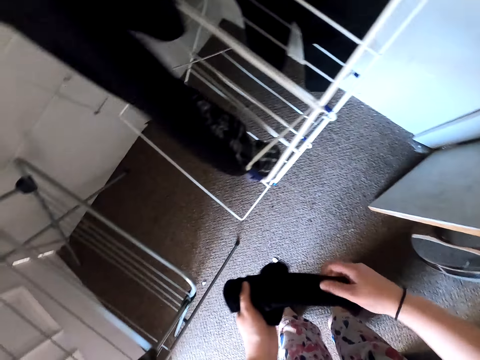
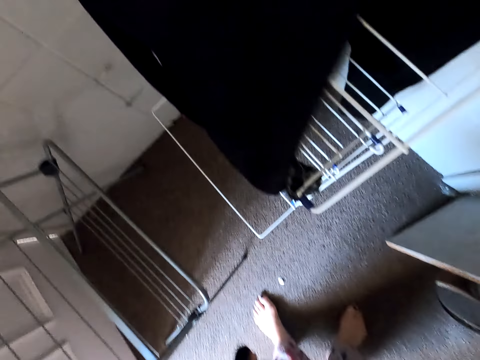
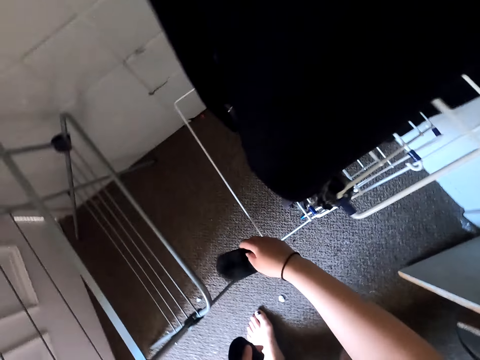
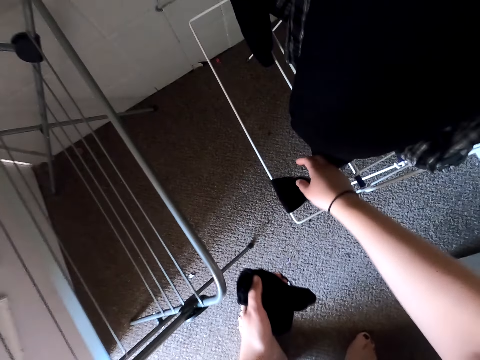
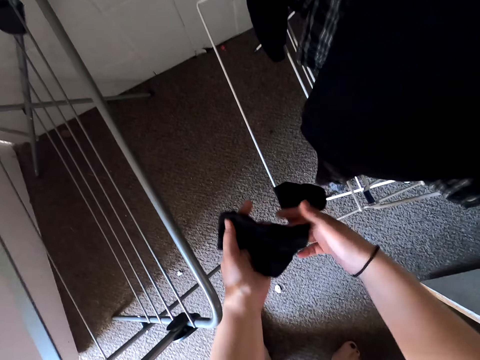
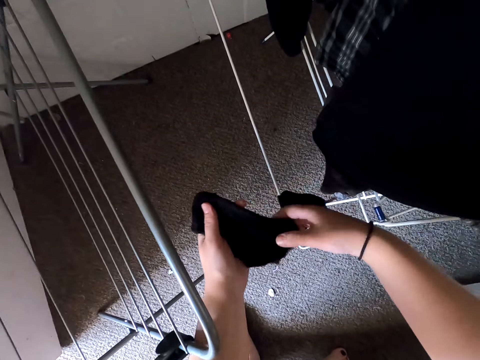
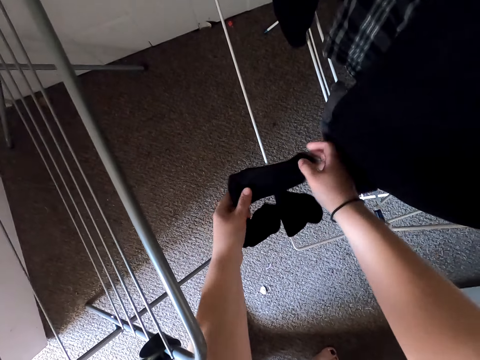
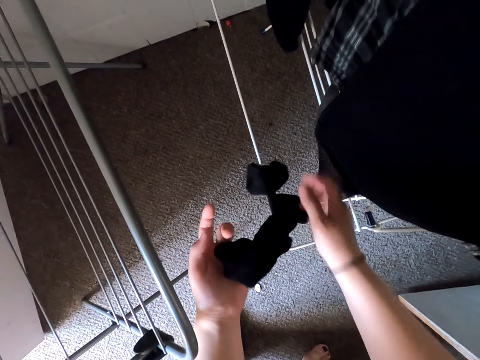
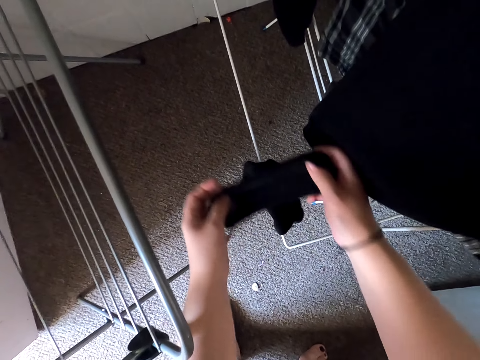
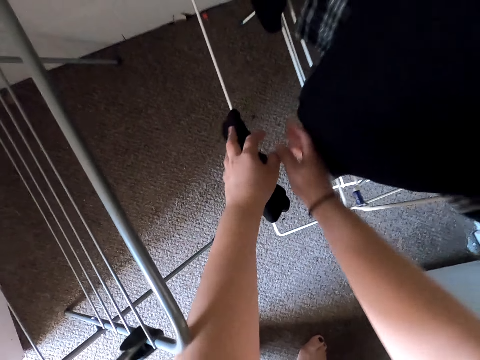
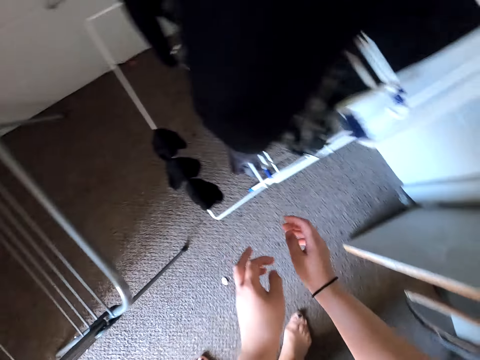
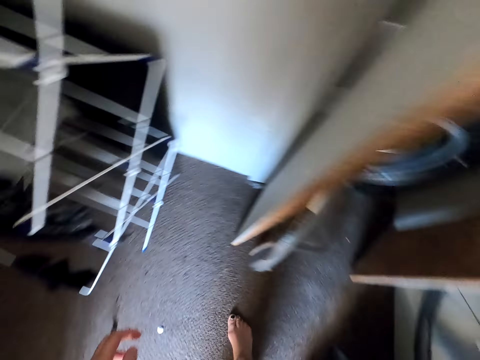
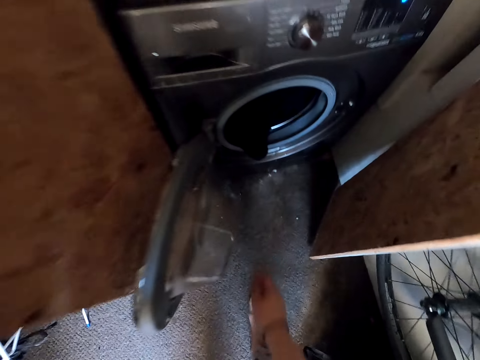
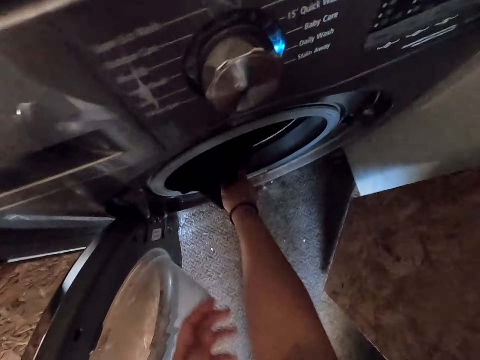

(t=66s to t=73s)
The camera wearer straightens the socks. They hang the socks on the drying rack.

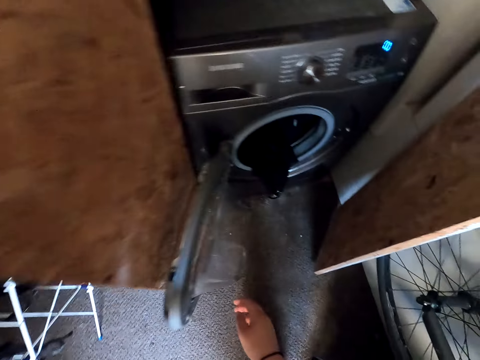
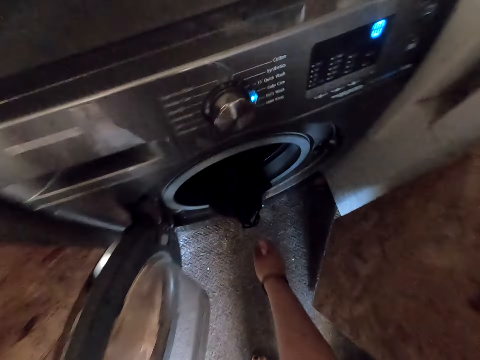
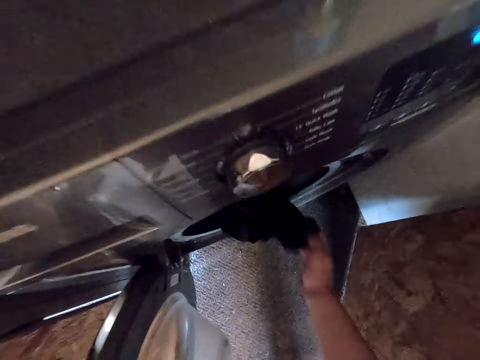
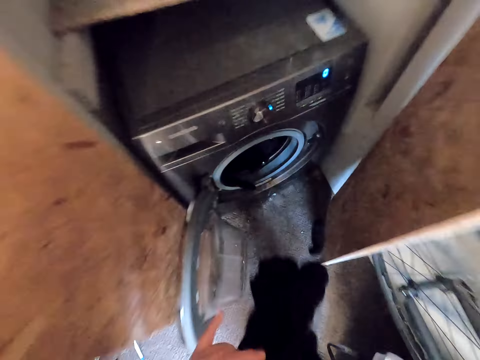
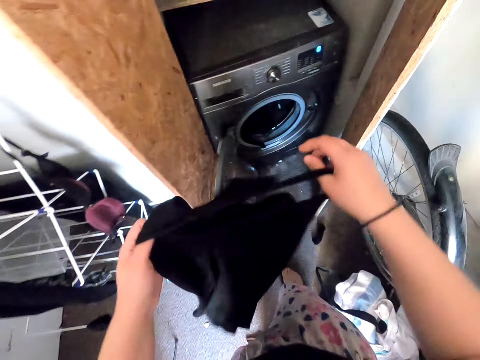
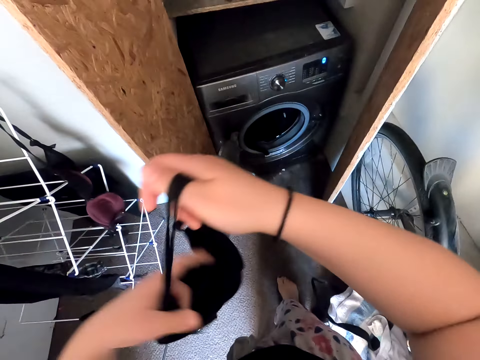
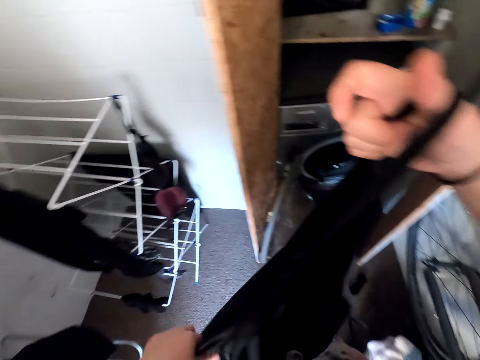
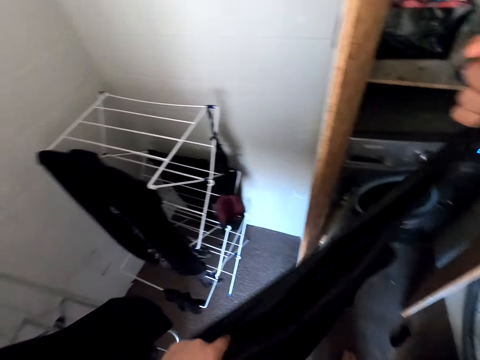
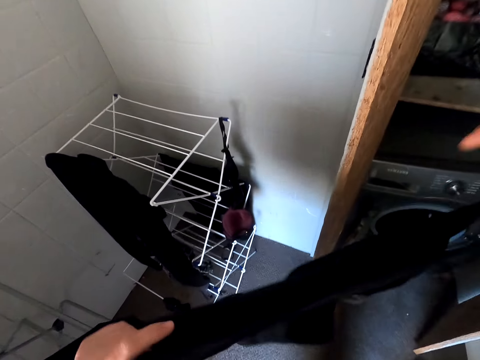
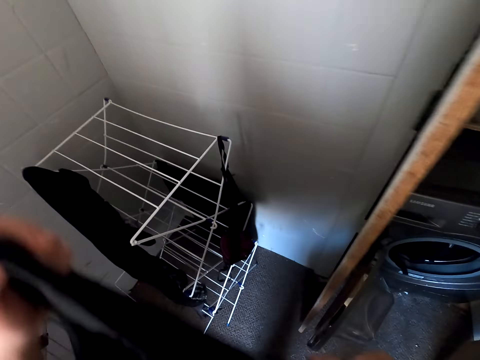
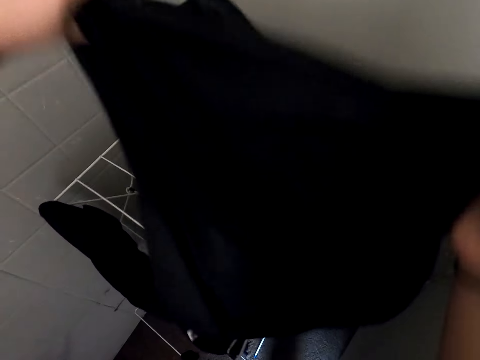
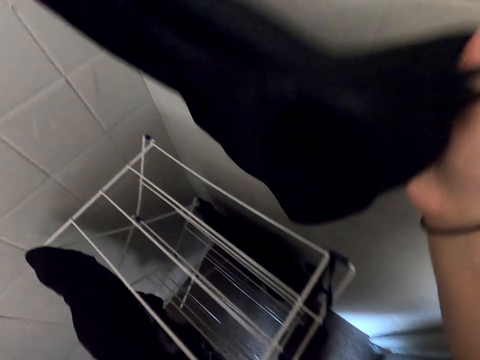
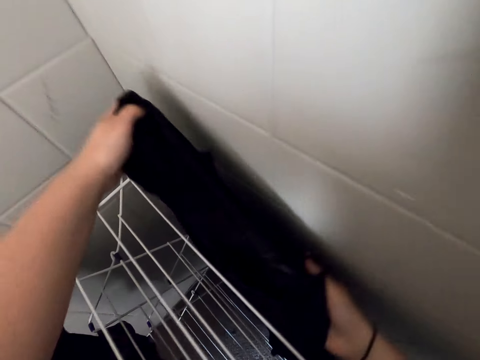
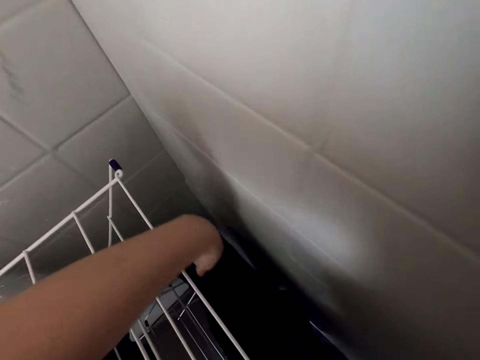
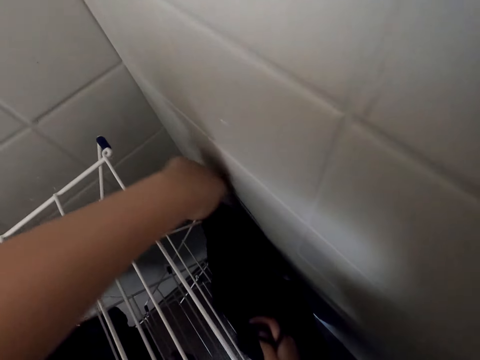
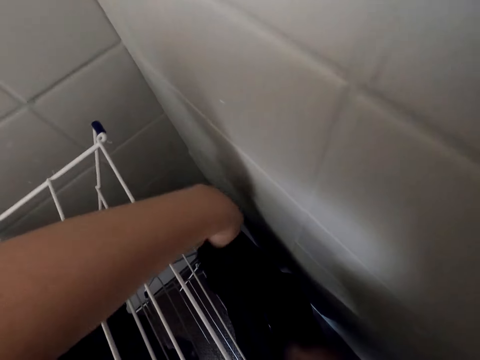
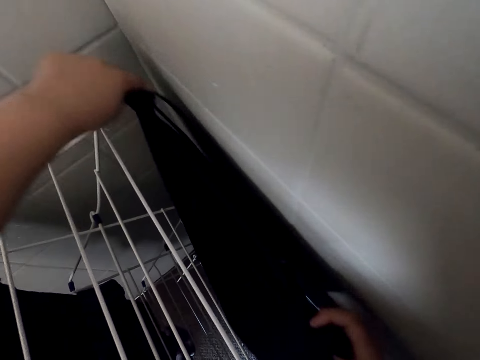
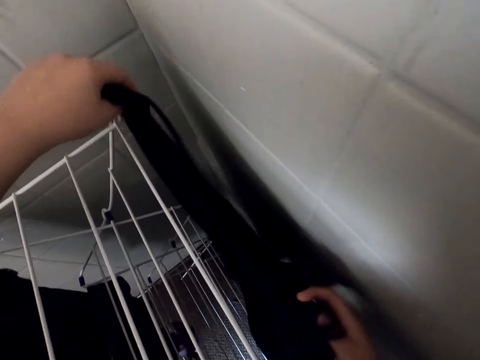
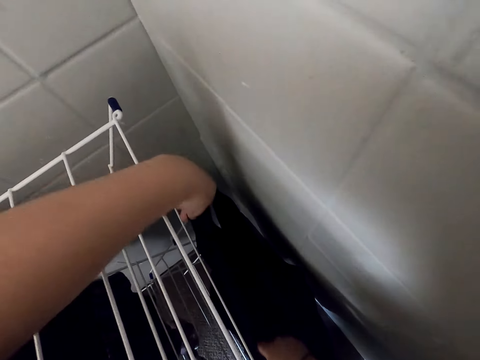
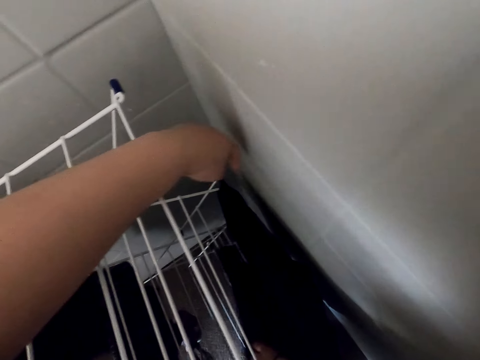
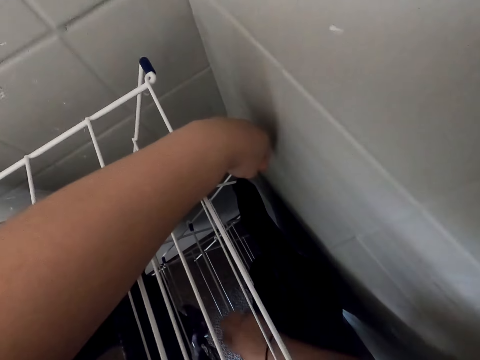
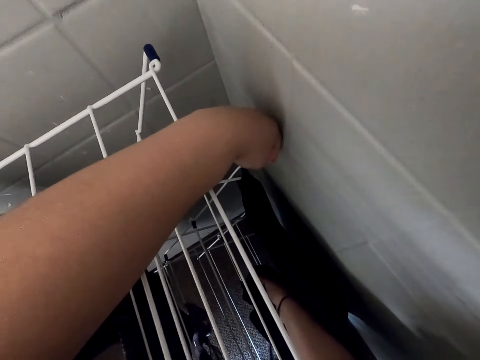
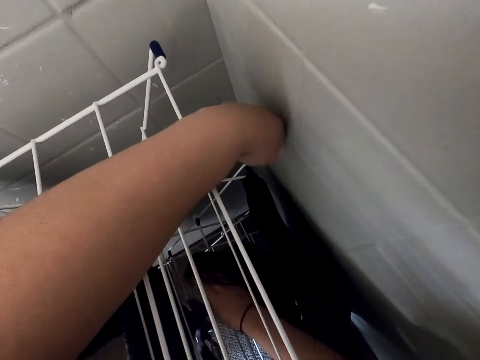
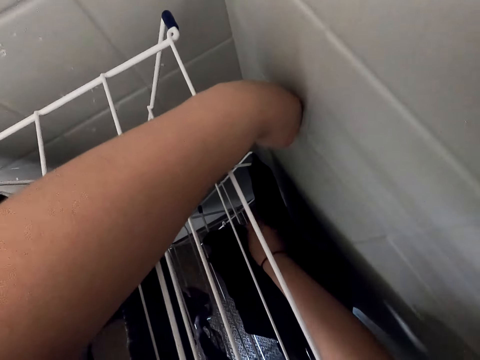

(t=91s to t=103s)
The camera wearer removes a dress from the washing machine. They hang the dress in the drying rack.

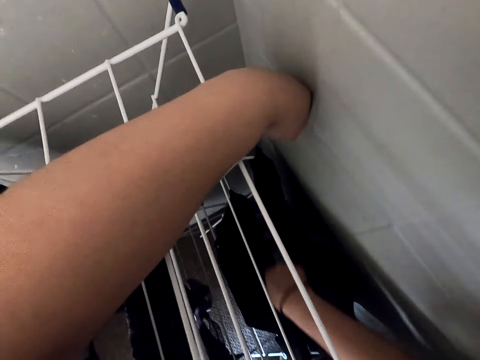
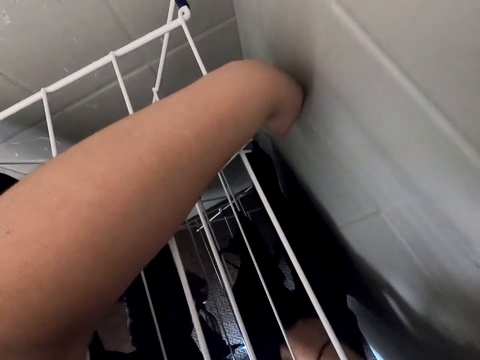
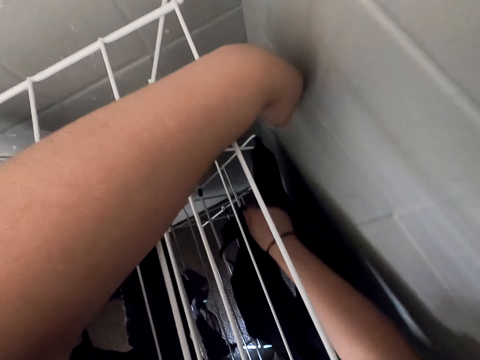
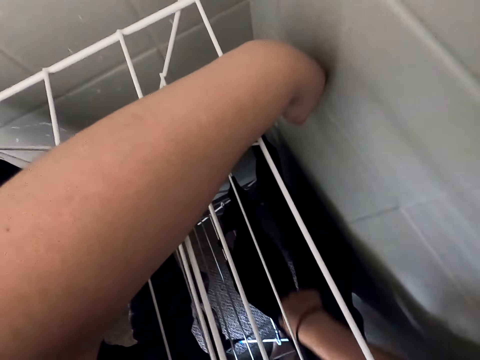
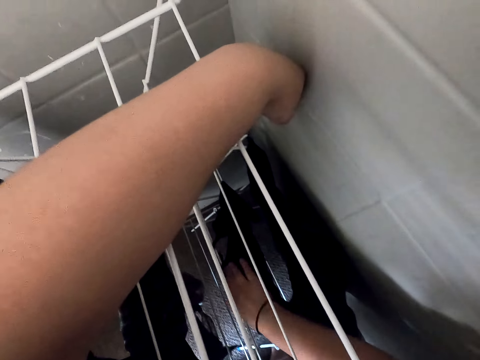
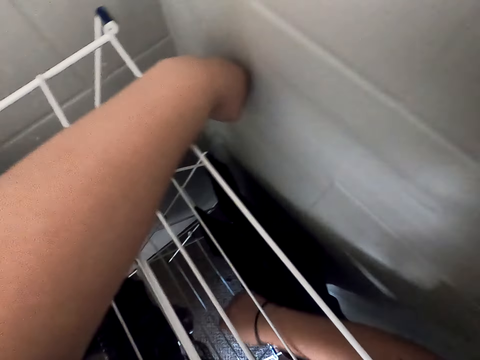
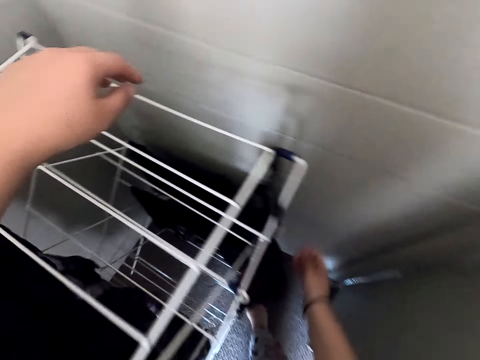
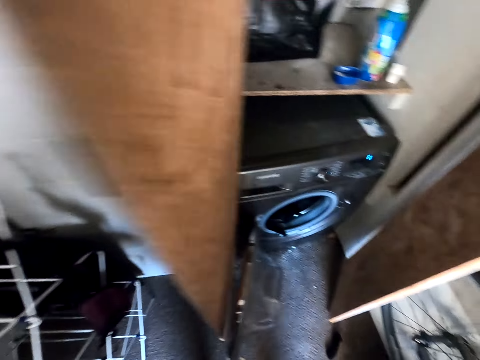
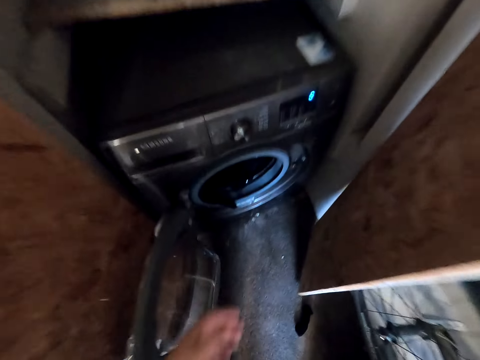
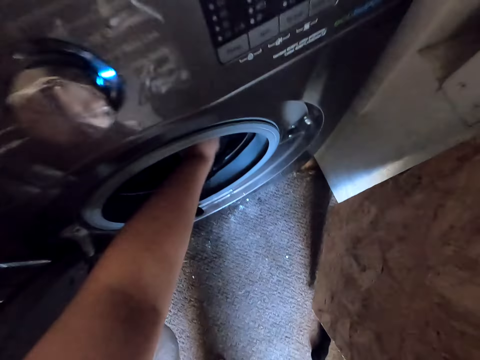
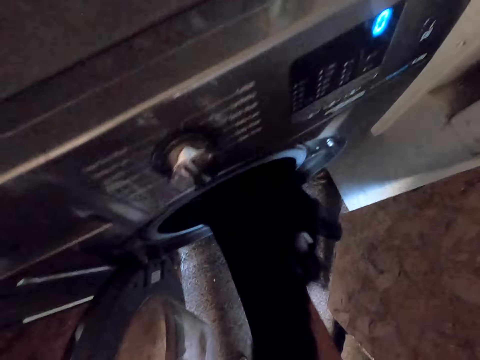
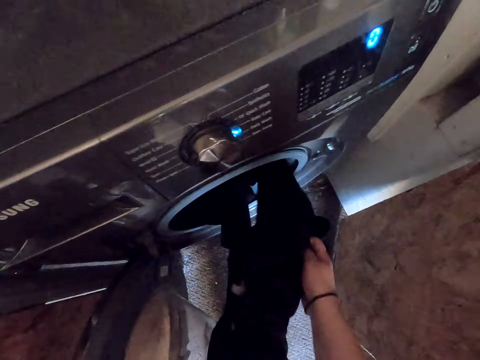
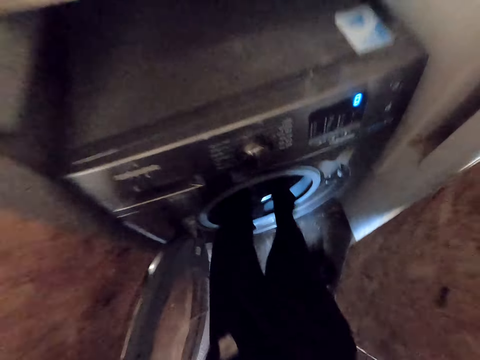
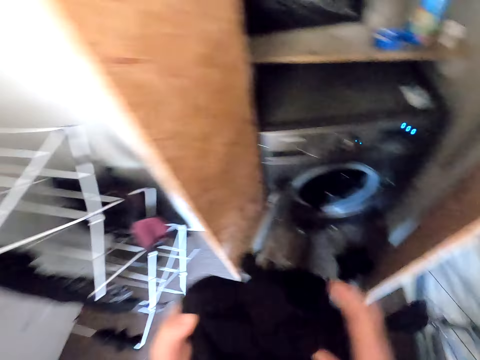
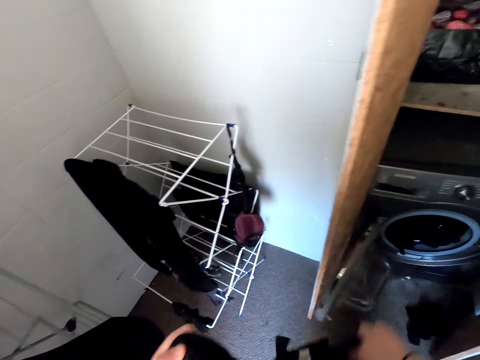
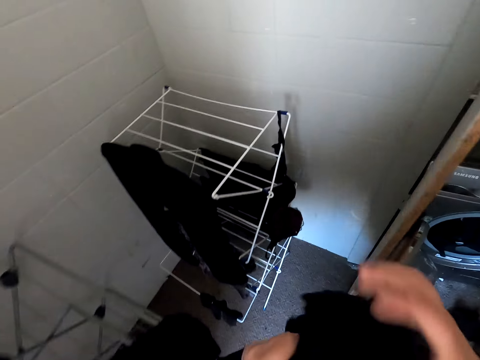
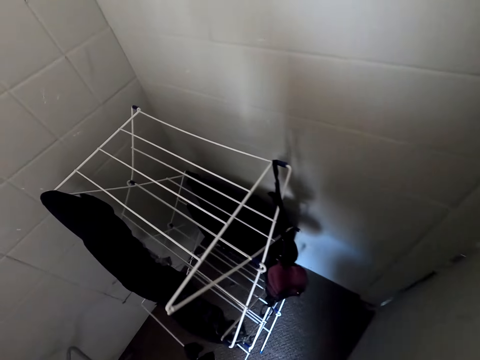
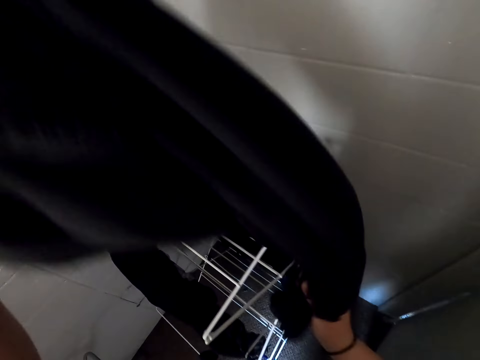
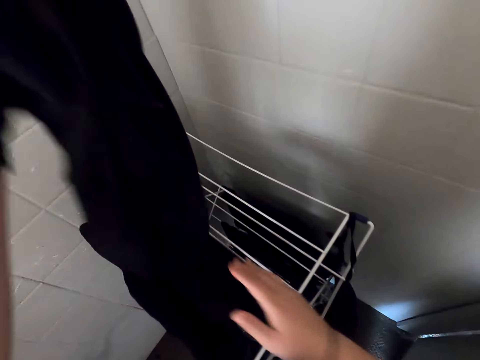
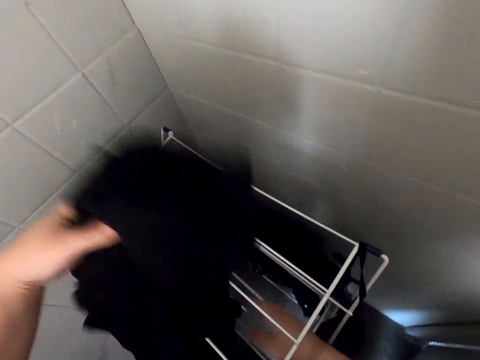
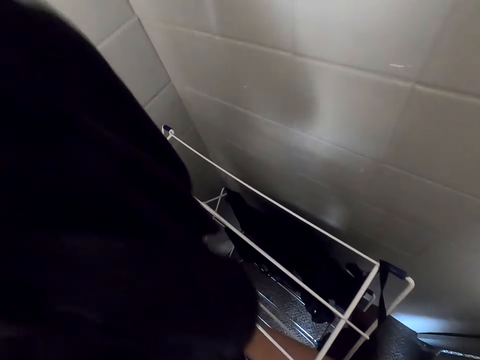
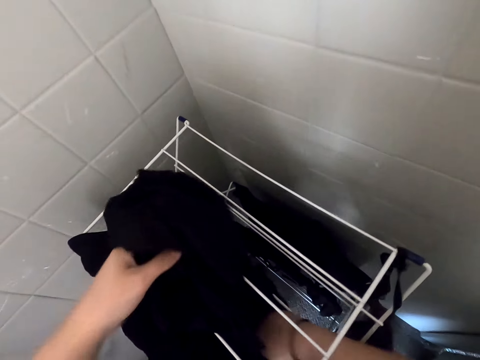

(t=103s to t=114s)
The camera wearer removes a trouser from the drying rack.
